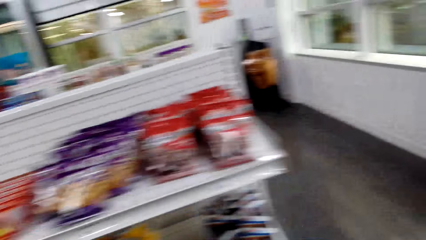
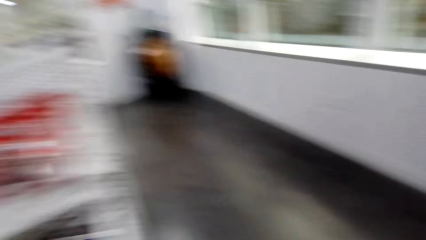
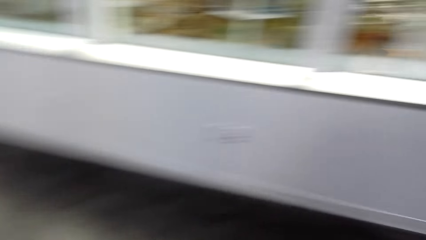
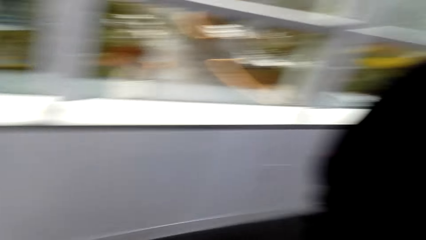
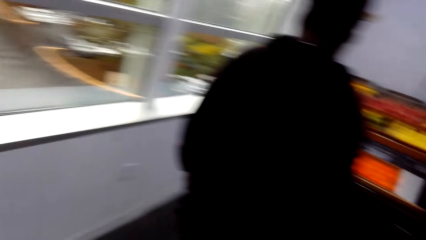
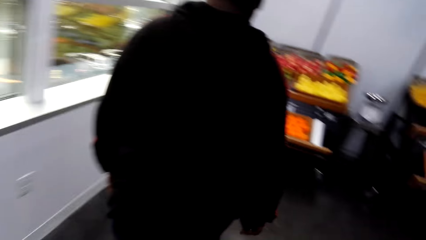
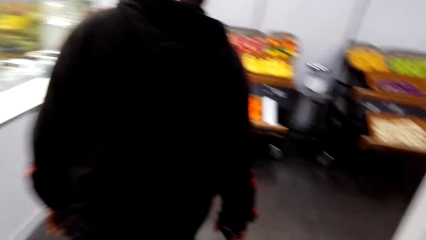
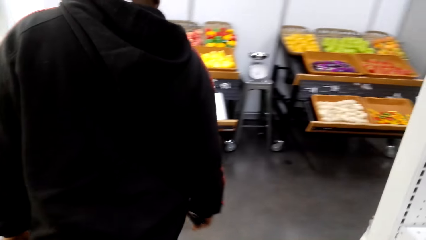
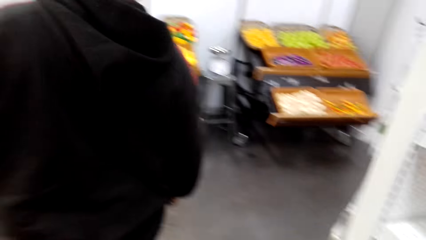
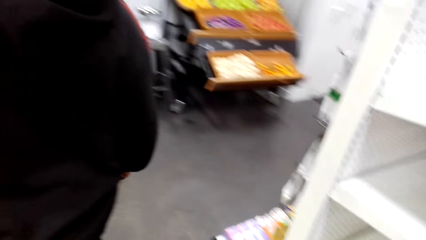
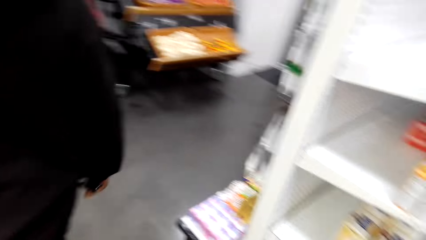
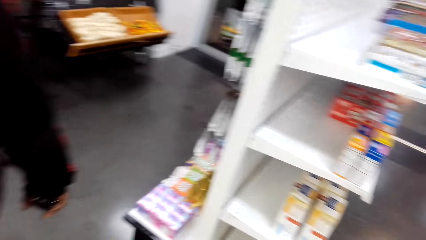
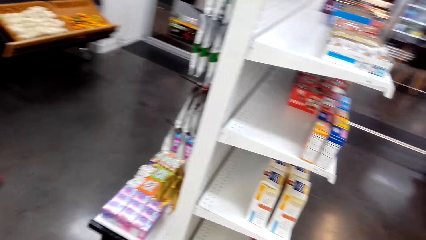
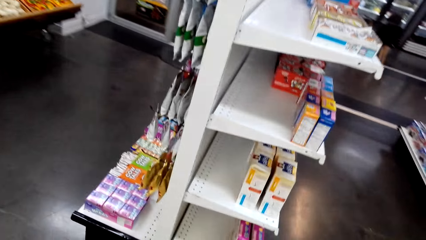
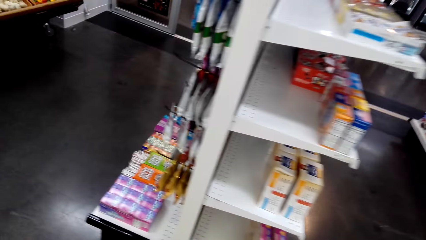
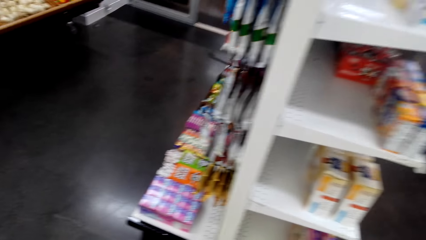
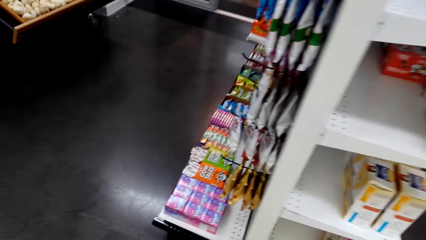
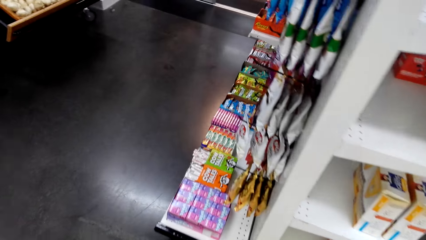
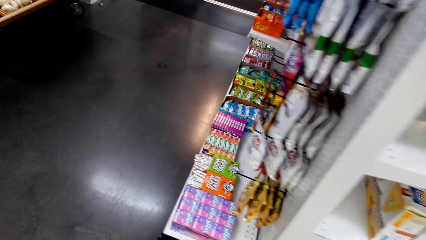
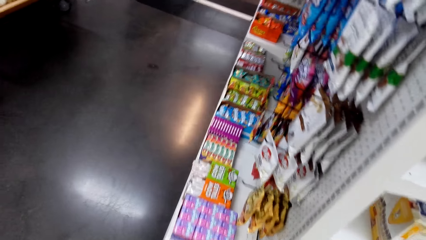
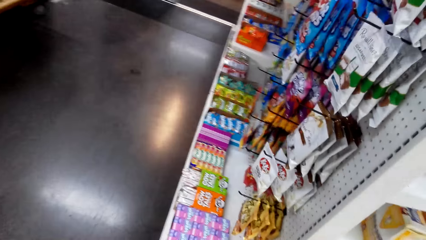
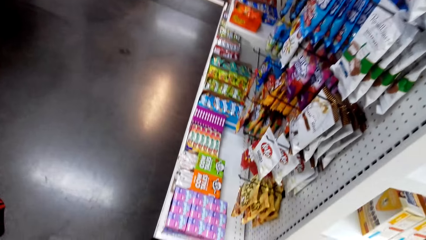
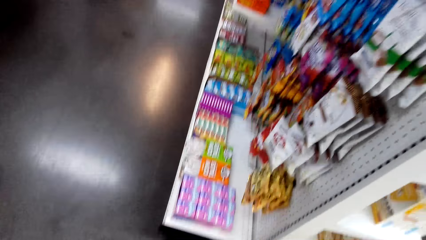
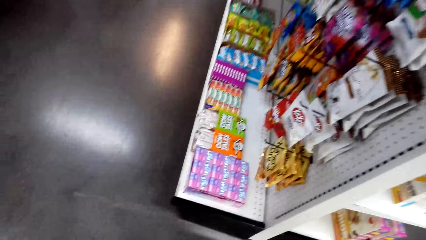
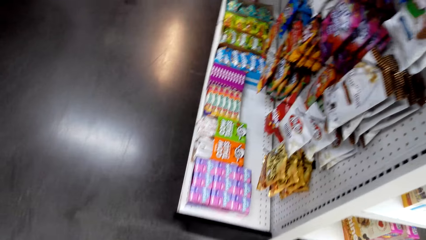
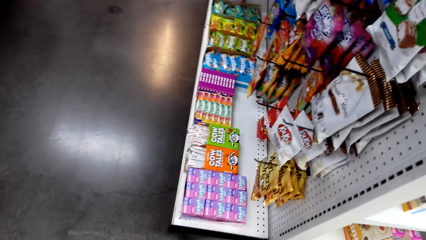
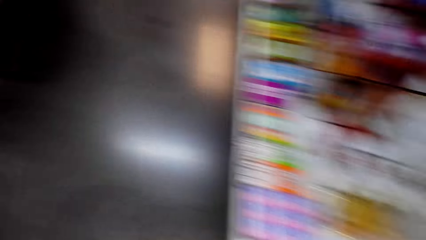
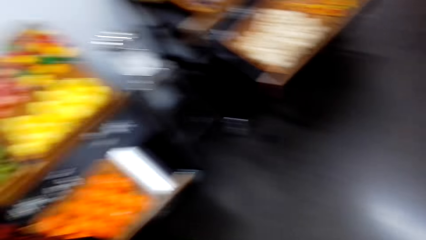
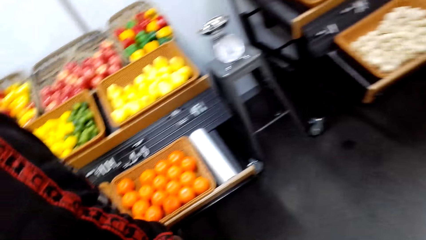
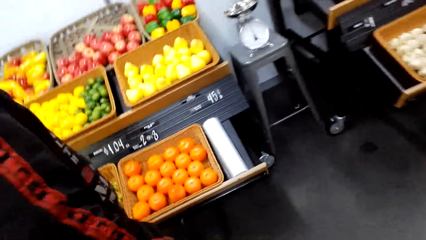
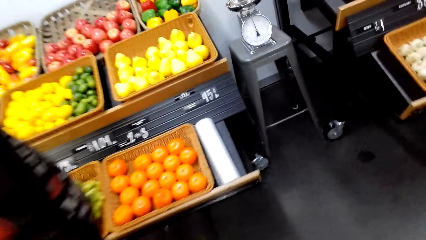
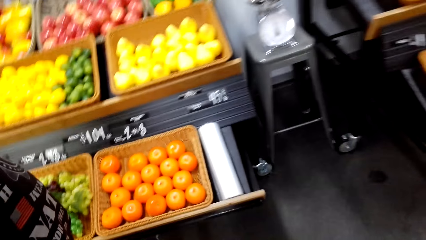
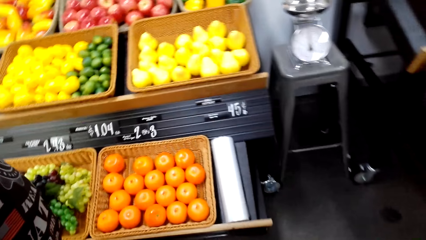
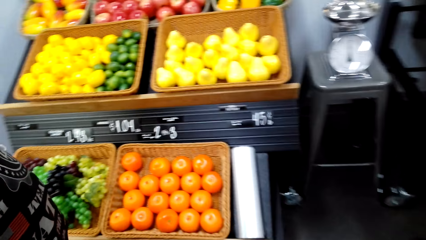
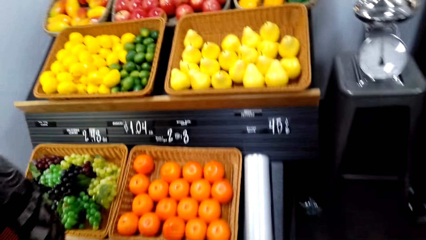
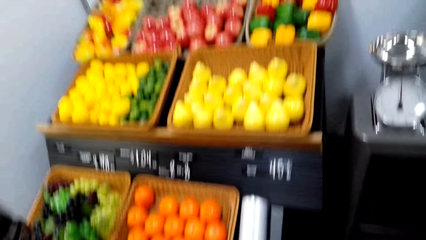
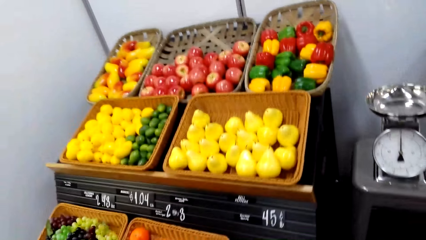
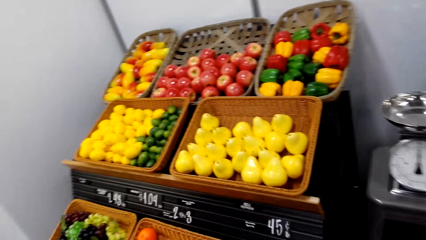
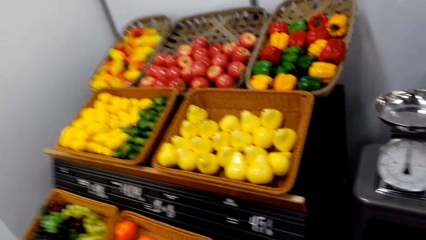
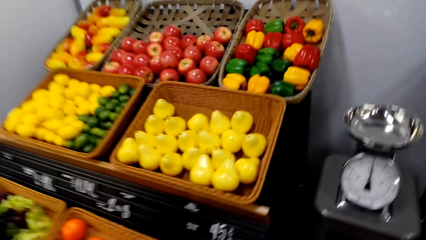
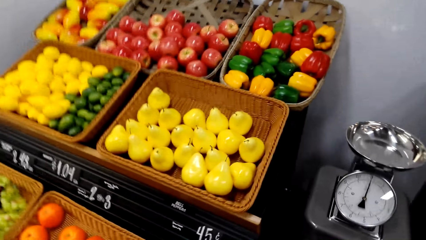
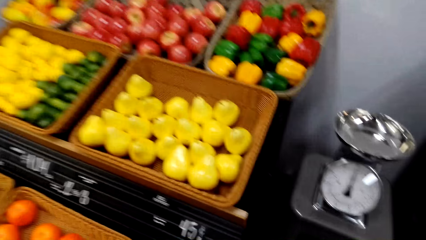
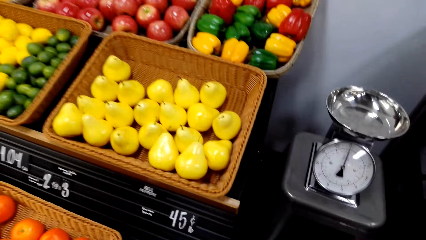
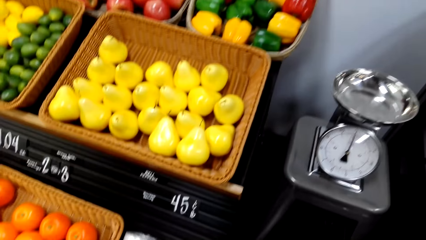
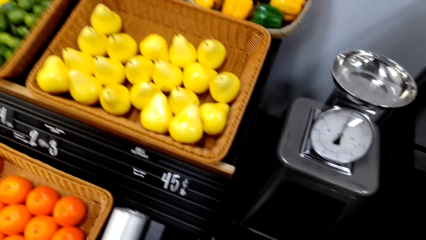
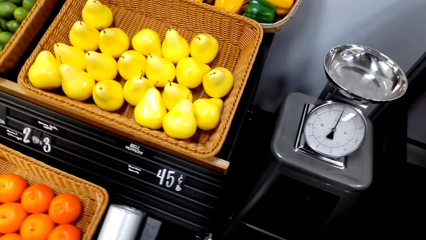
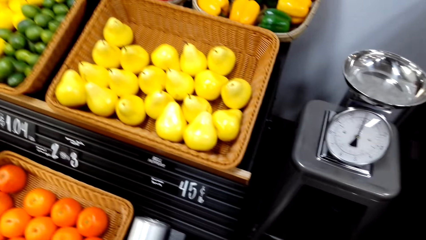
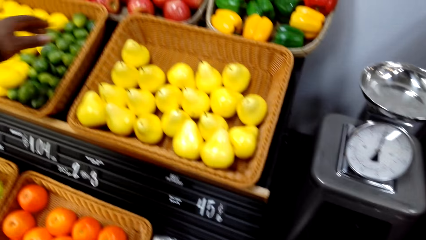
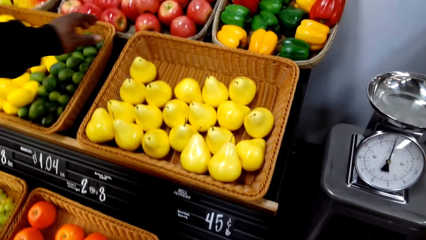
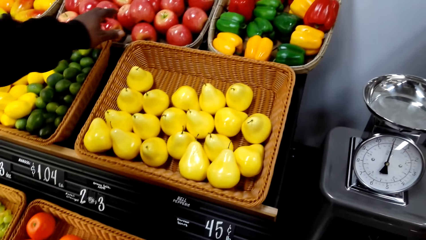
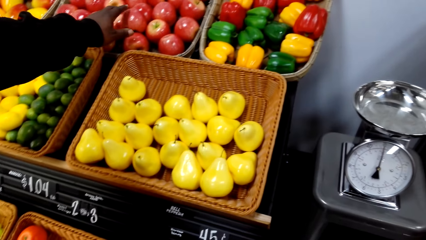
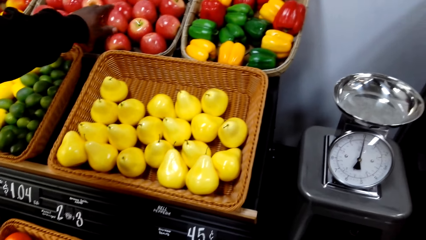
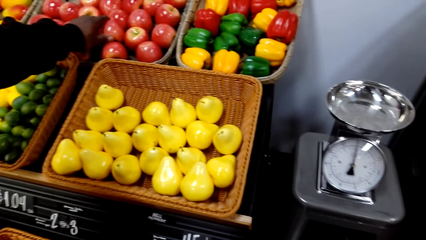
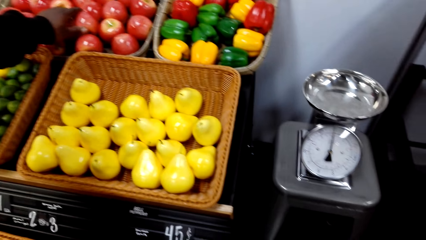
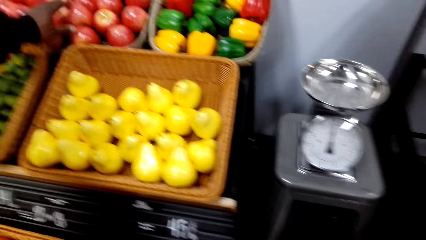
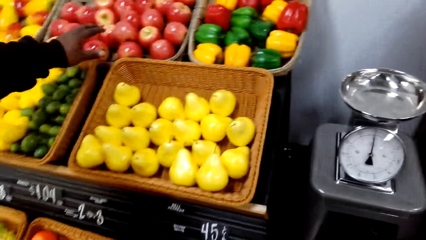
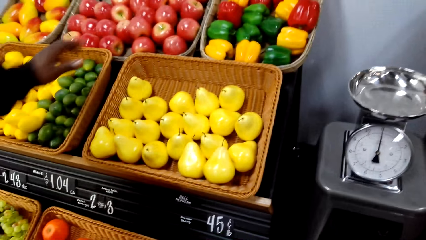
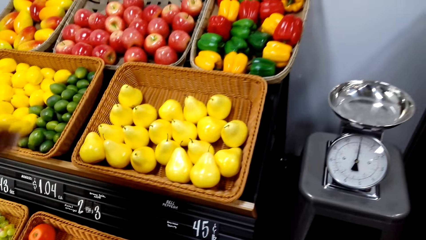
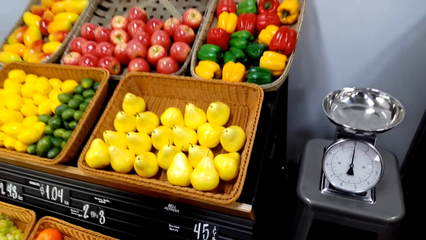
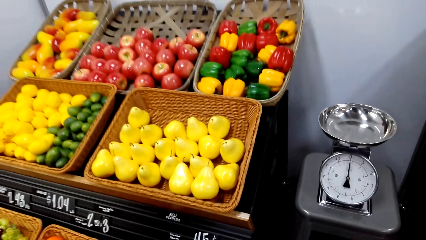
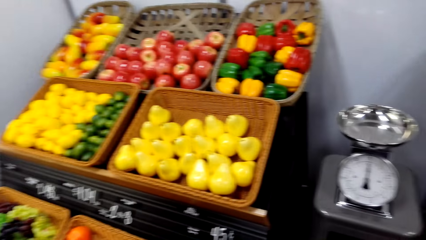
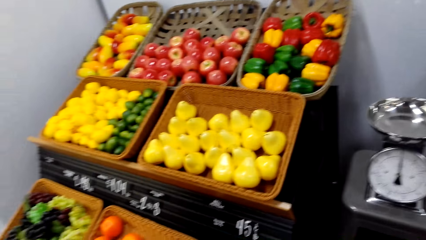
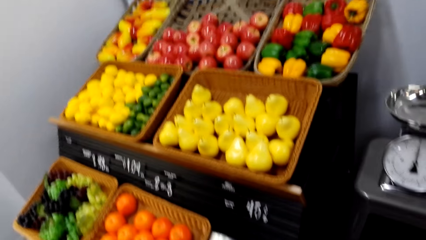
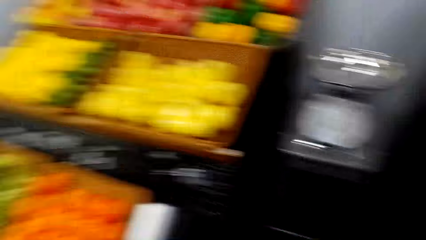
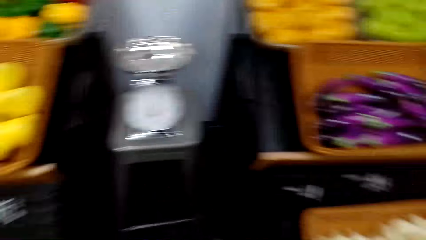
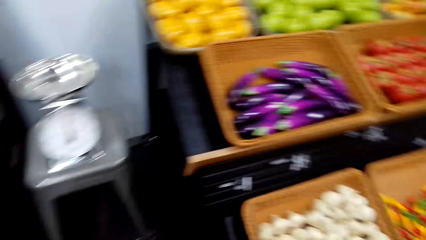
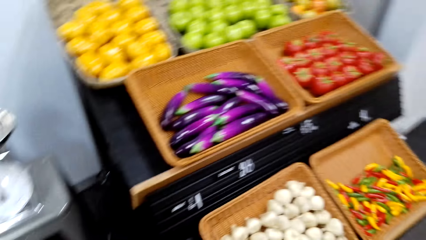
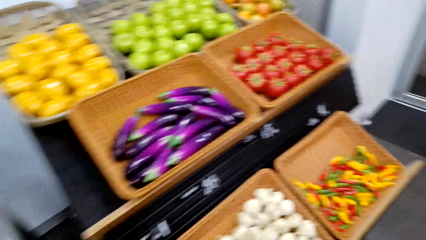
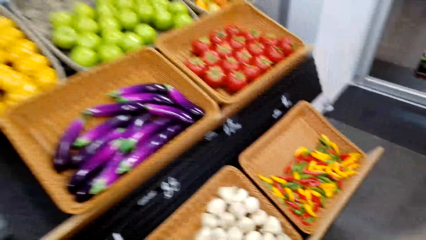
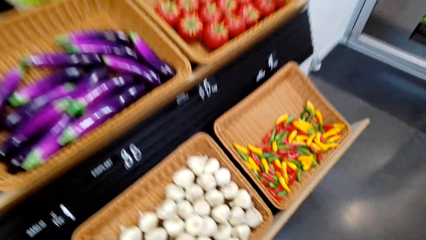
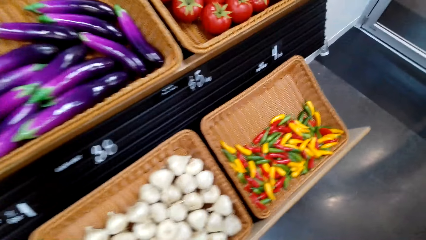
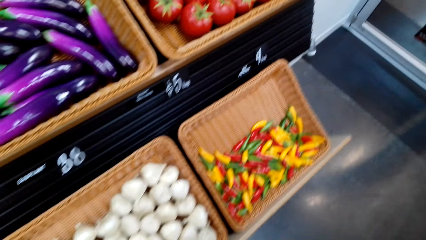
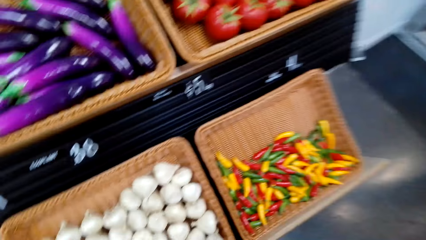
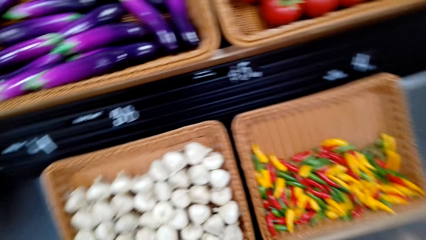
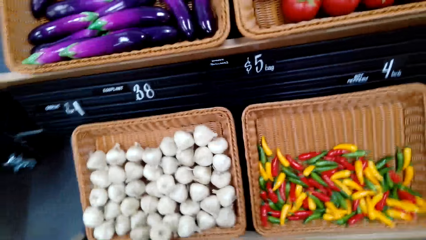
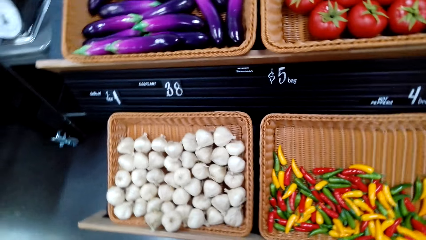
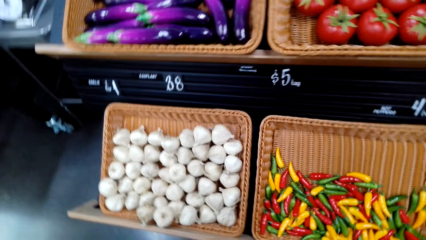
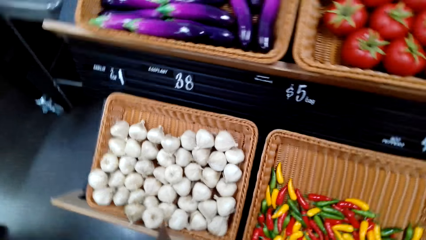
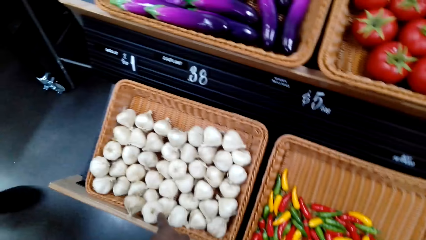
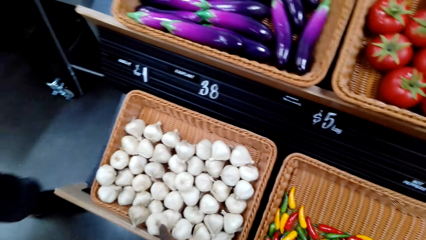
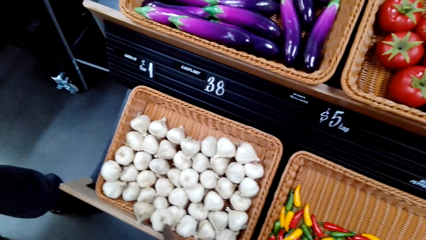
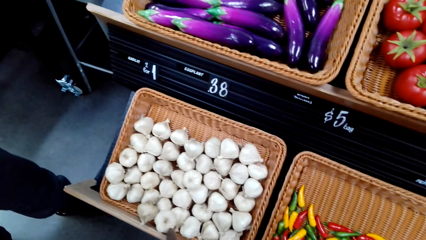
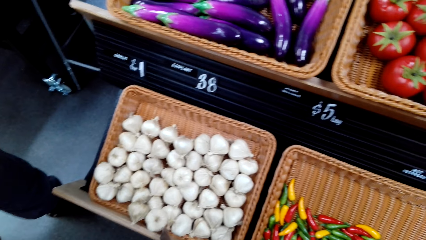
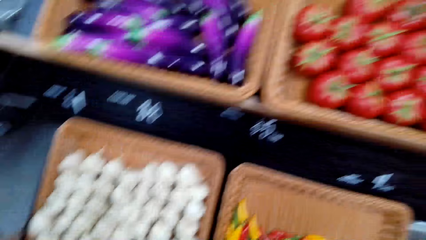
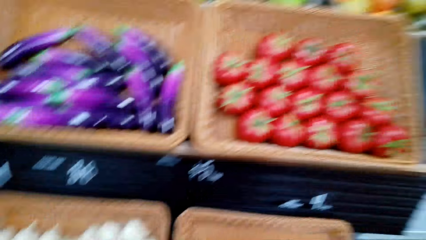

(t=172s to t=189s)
A man walks around. The camera wearer looks around. They look around again and talk with the man. The man speaks to the camera wearer. The camera wearer talks with the man. The man touches the apple. The camera wearer looks at the fruits.
